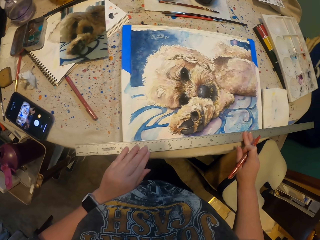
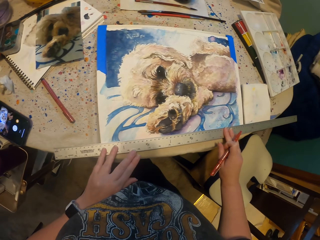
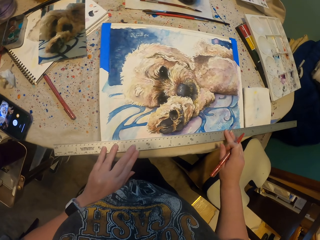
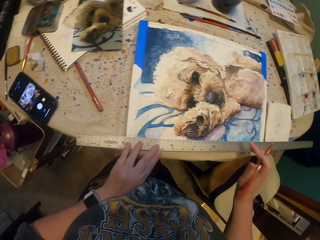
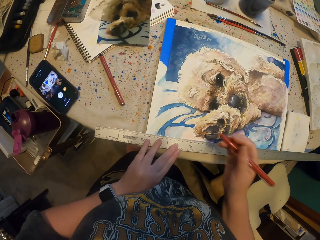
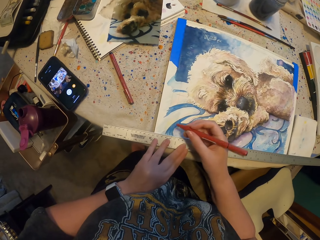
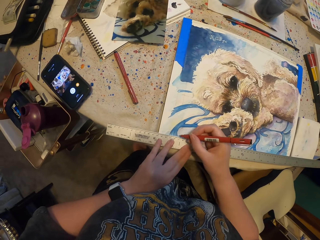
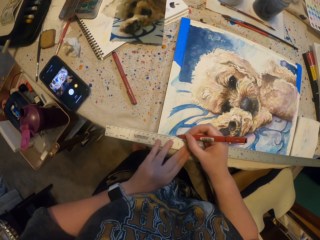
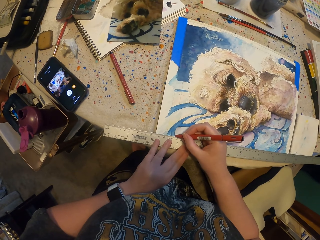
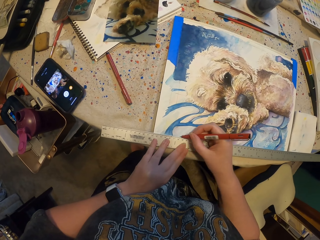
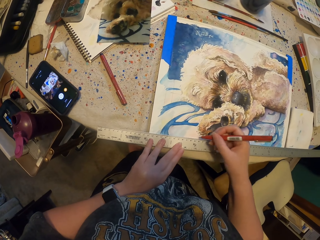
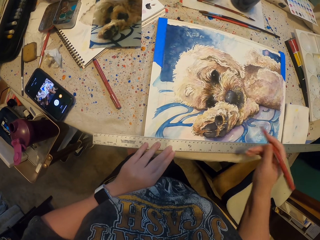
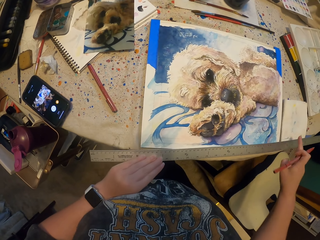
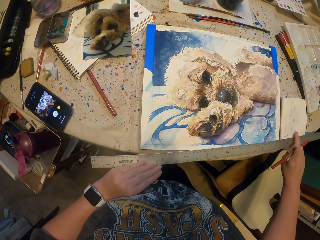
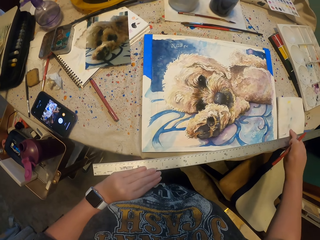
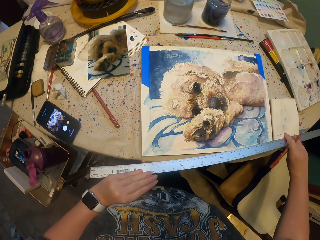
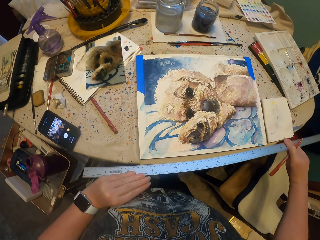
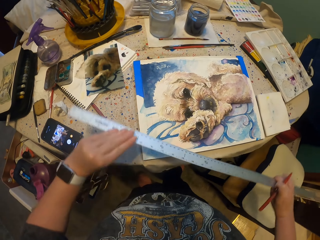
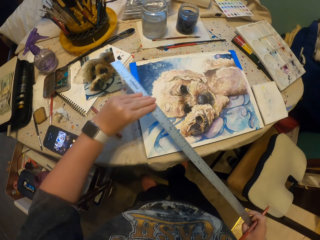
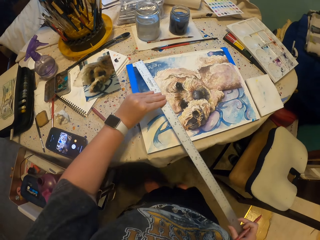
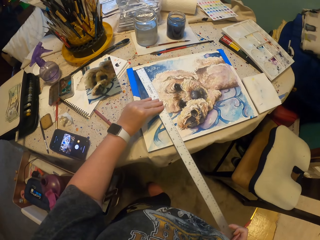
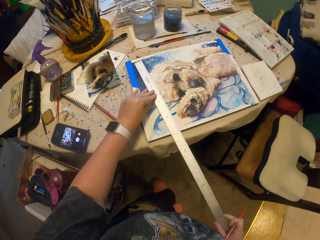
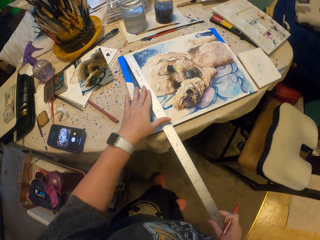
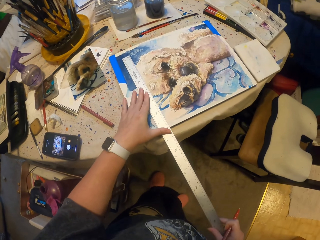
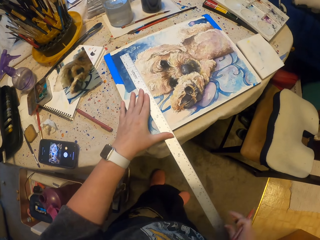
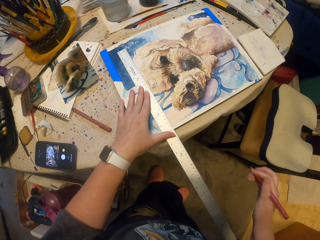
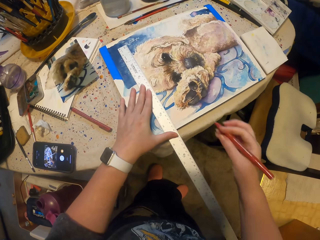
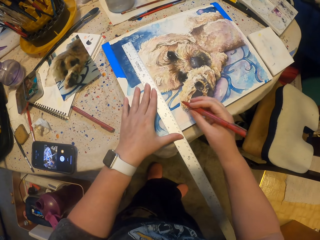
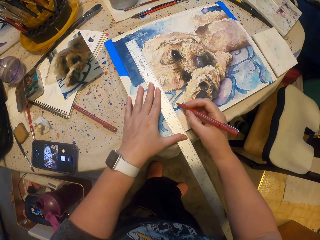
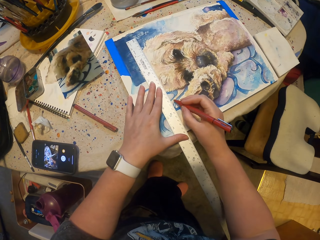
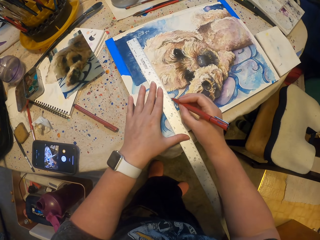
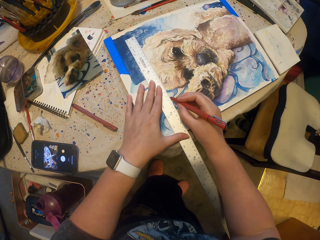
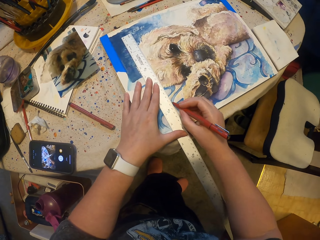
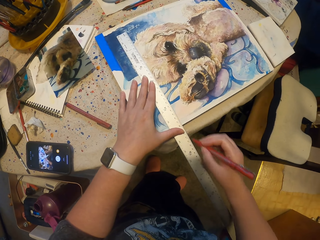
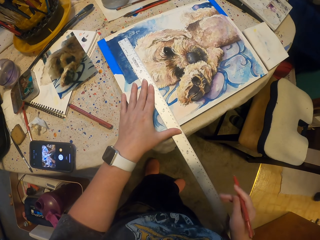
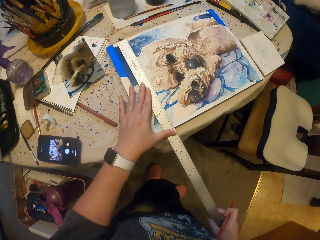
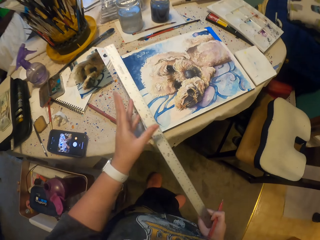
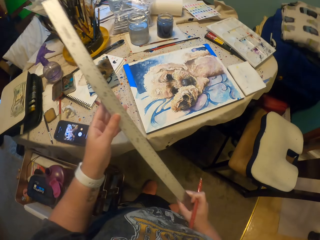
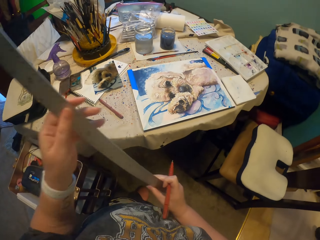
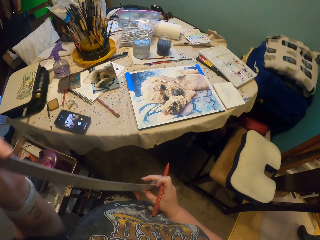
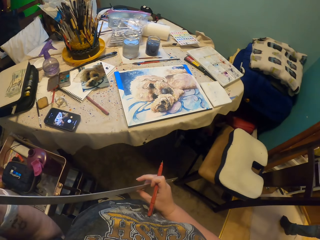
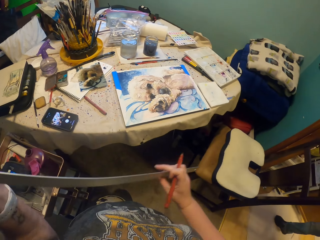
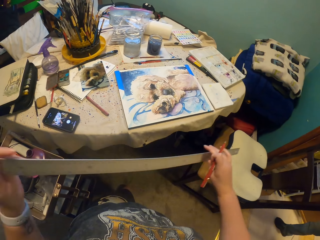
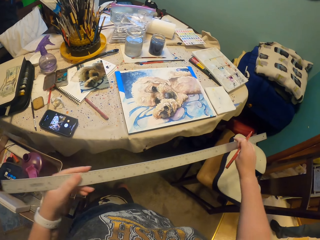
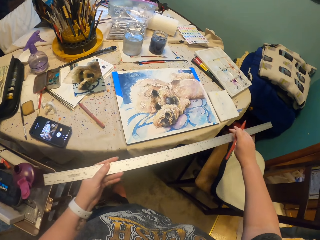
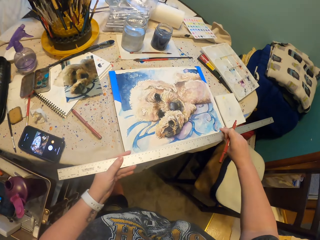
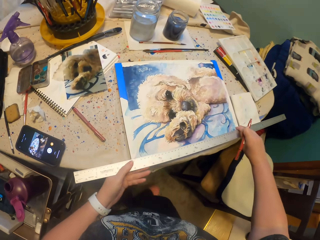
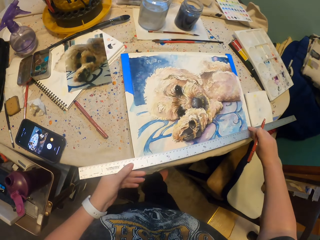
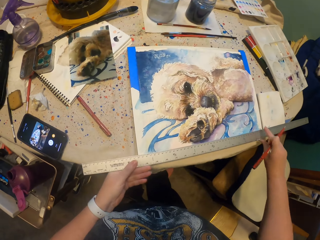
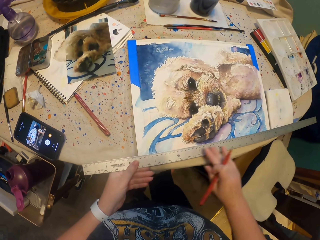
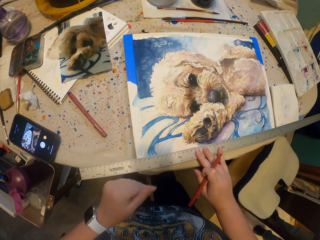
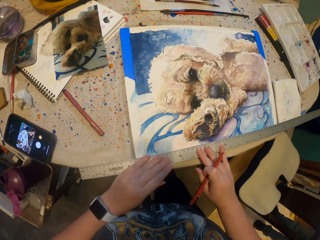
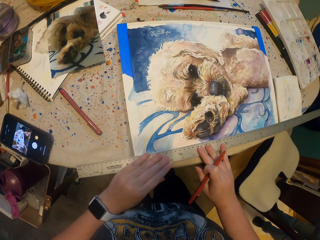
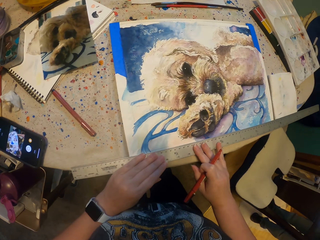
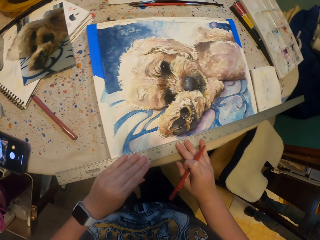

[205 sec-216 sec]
The camera wearer puts measurements on the drawing. They put a ruler on the drawing. They put a mark on the picture. They hold the ruler. They place the ruler on the picture.

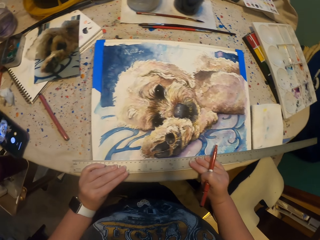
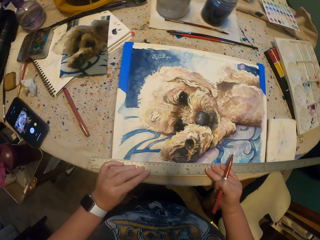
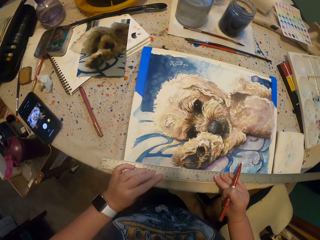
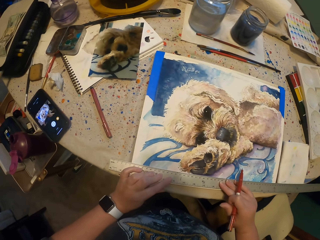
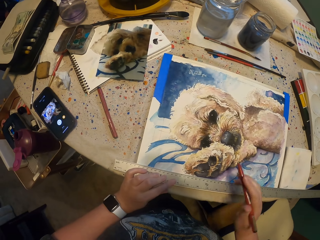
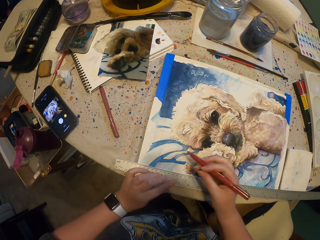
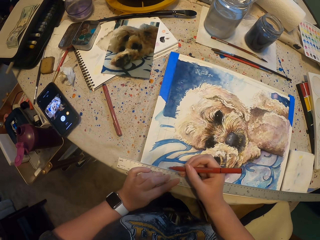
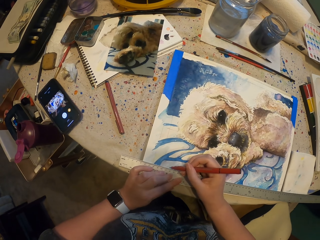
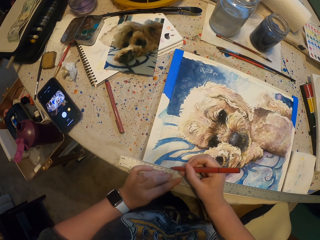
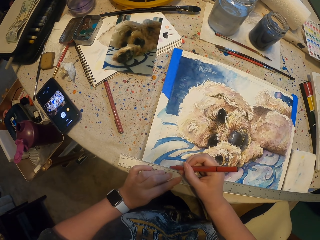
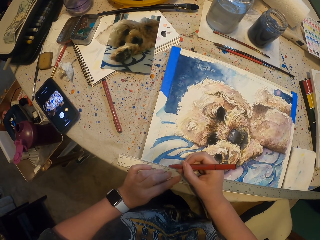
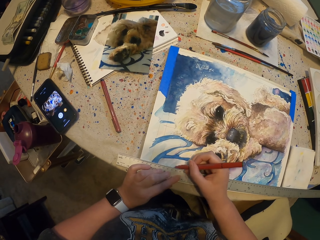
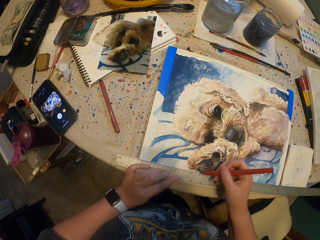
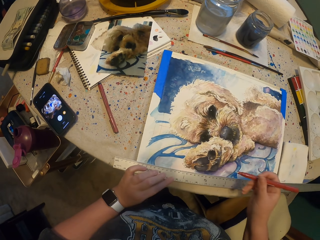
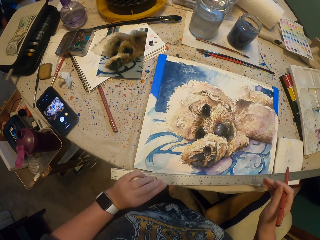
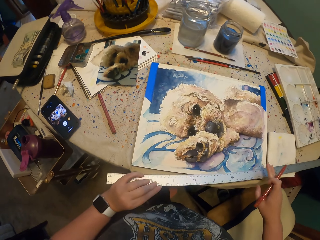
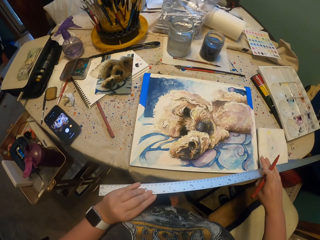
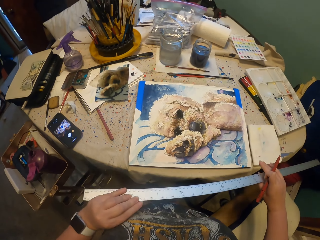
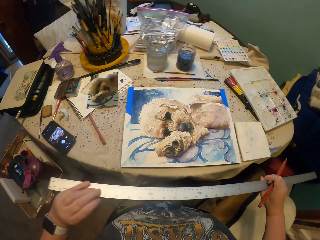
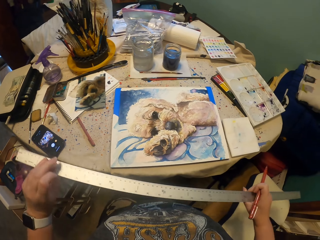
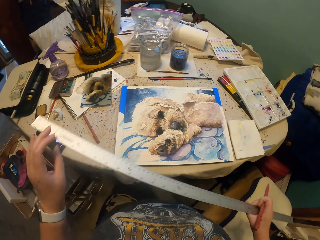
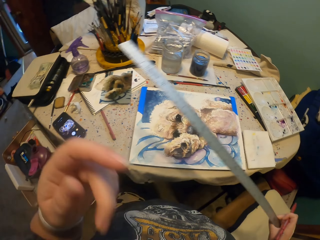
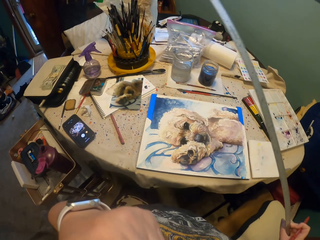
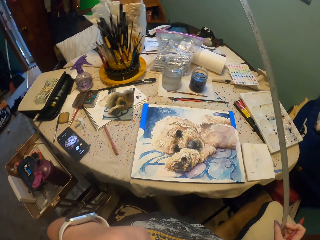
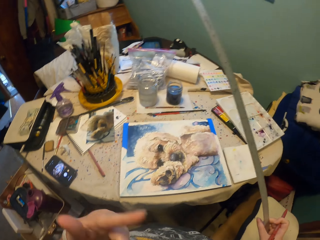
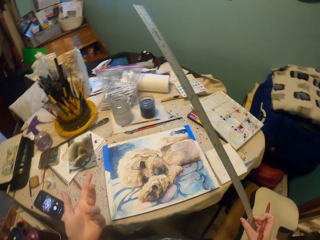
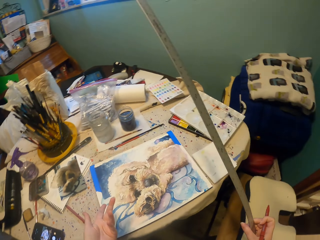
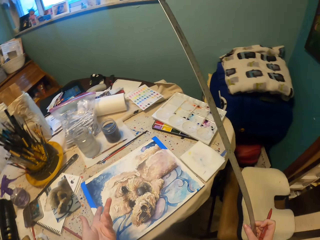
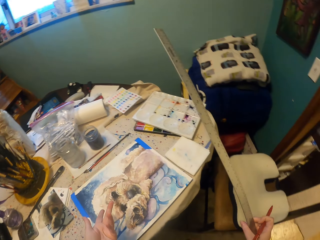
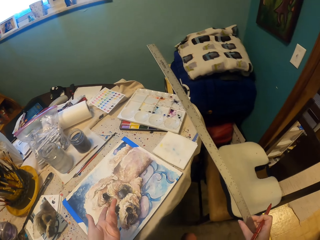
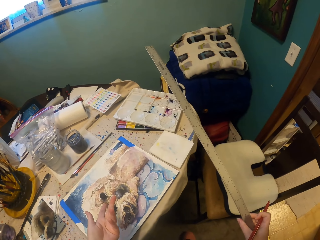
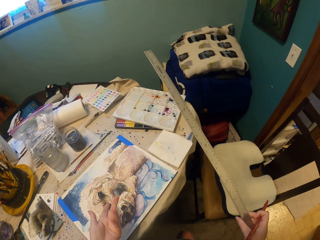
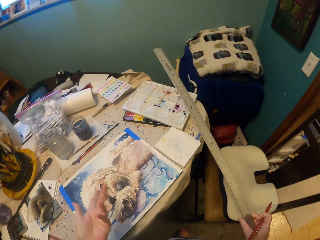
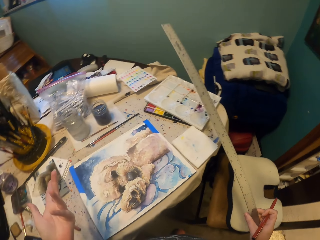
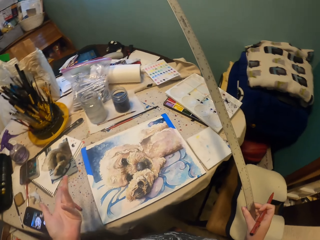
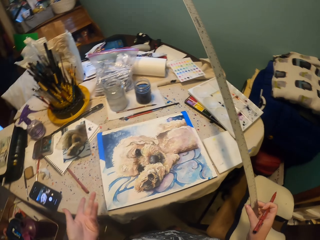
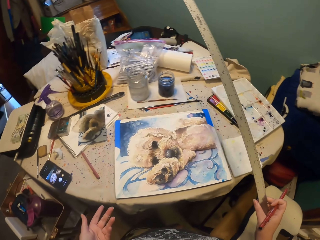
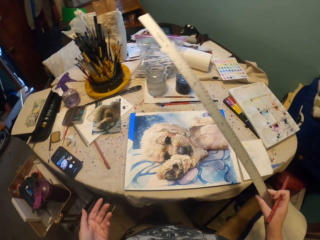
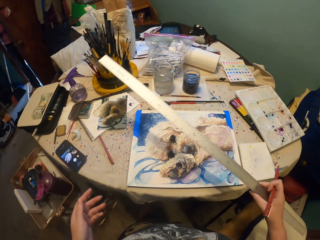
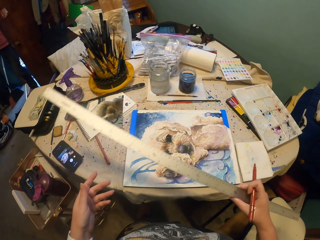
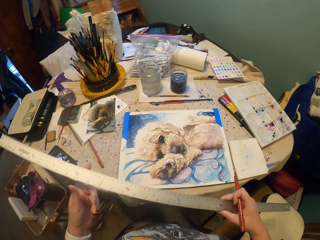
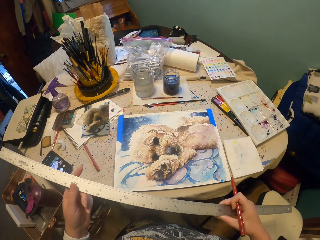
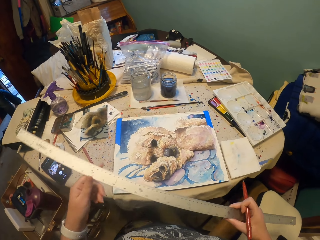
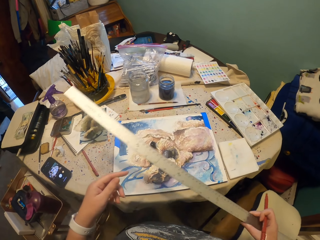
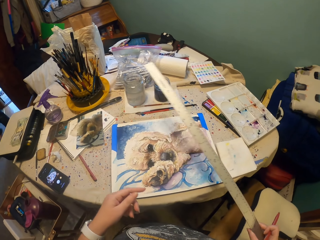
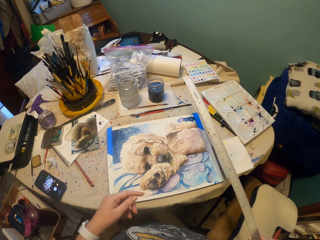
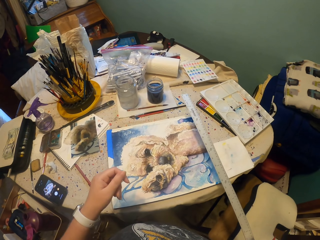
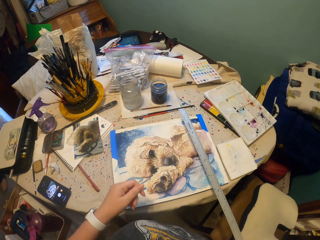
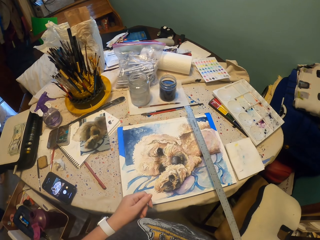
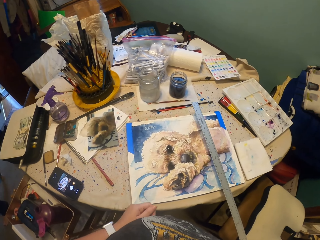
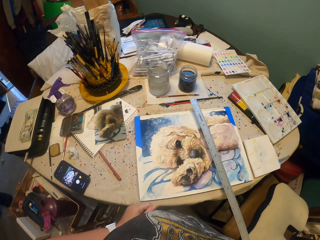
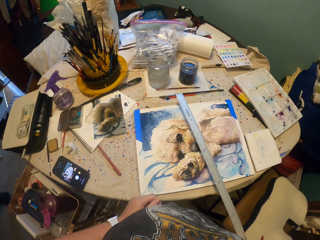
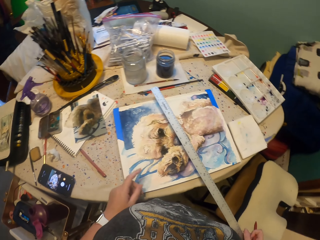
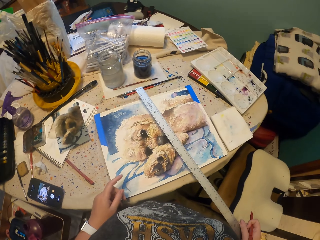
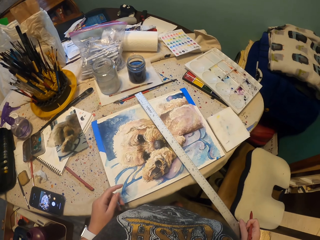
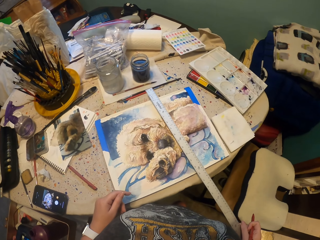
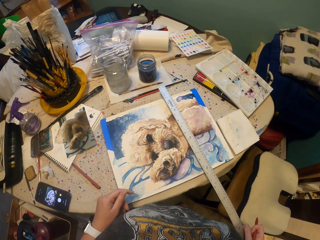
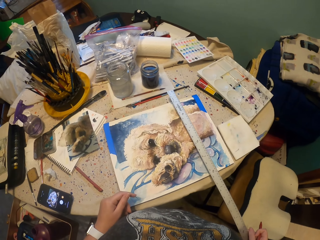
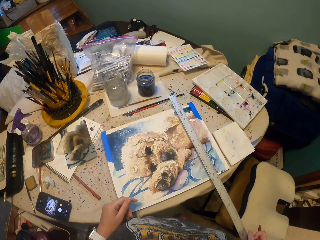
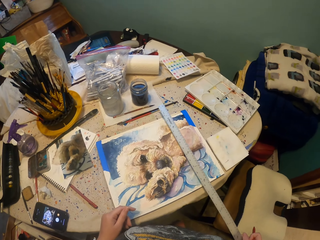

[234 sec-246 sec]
The camera wearer puts measurements on the drawing. They hold a ruler. They explain something to a person.
